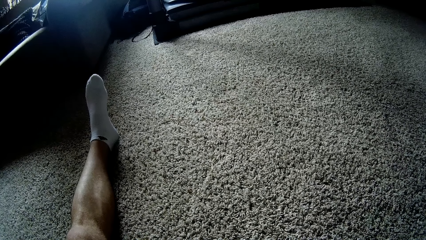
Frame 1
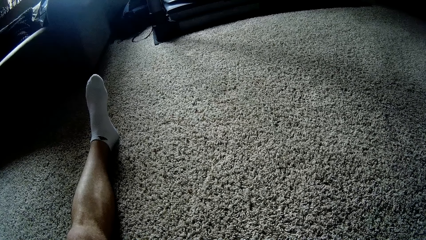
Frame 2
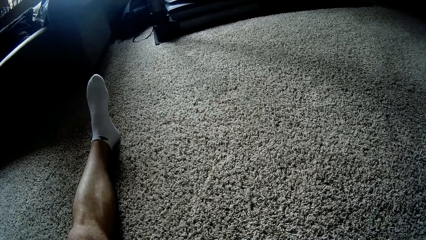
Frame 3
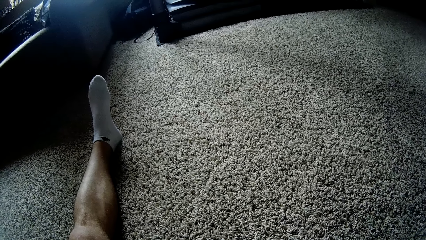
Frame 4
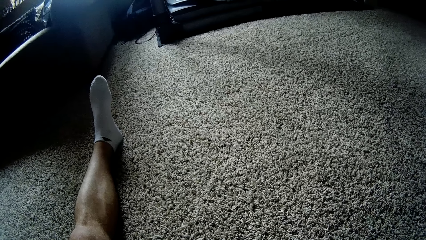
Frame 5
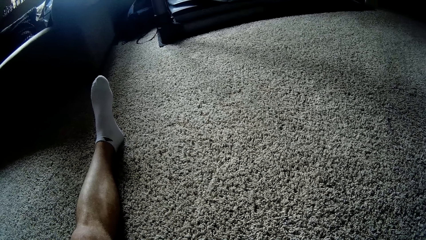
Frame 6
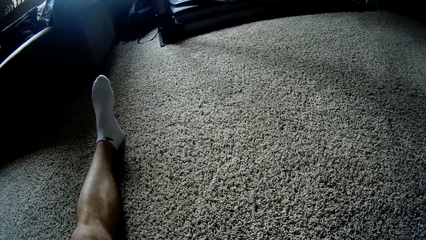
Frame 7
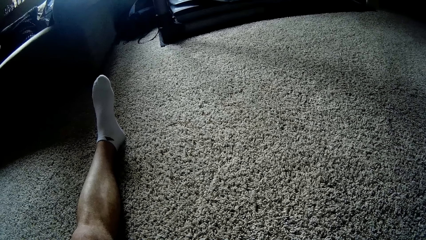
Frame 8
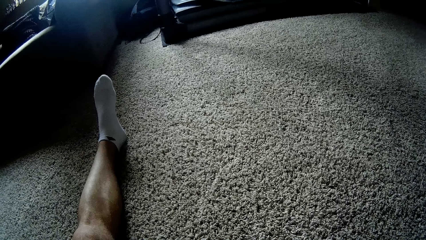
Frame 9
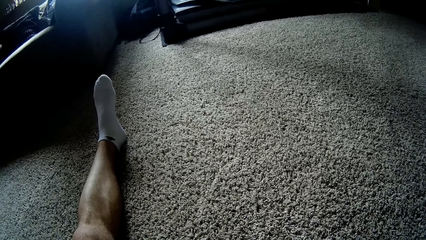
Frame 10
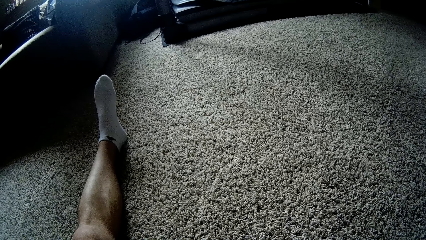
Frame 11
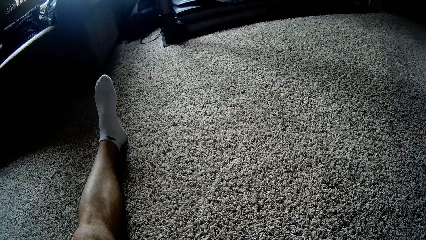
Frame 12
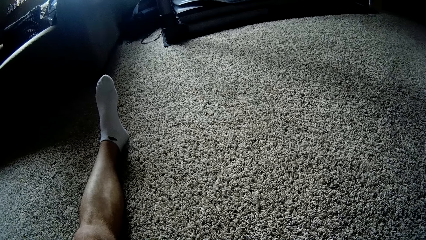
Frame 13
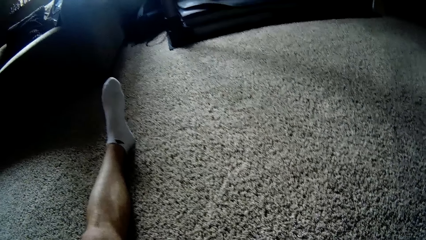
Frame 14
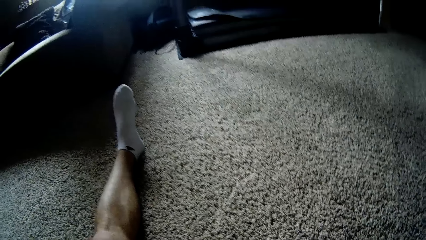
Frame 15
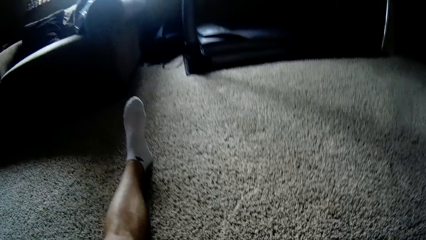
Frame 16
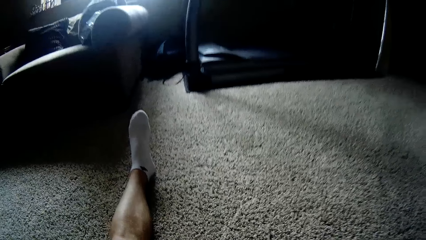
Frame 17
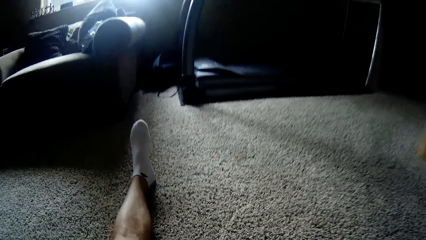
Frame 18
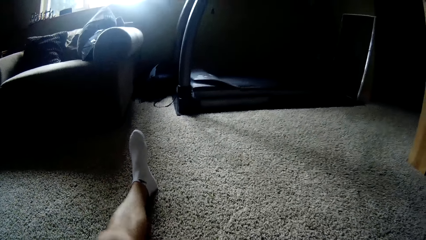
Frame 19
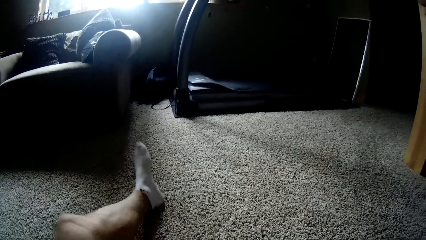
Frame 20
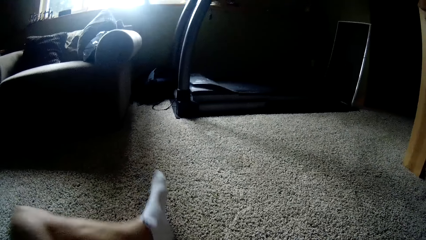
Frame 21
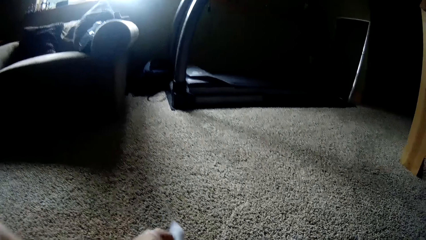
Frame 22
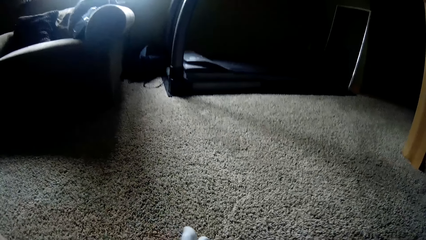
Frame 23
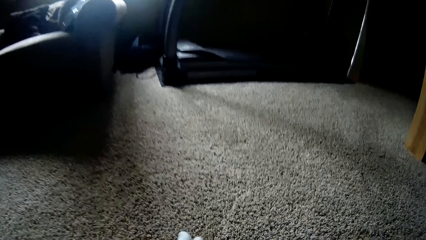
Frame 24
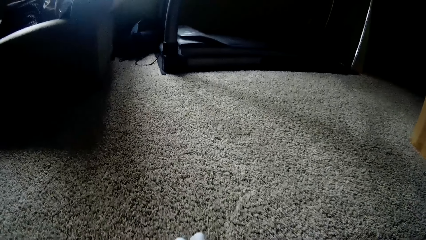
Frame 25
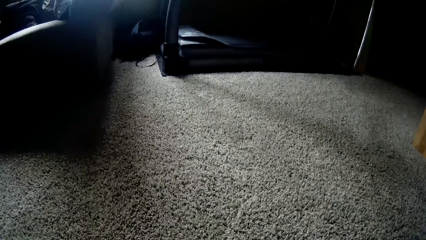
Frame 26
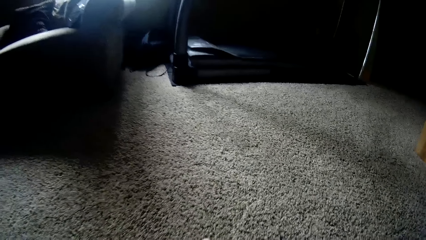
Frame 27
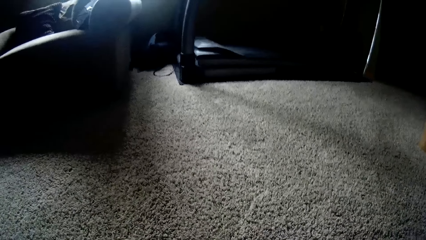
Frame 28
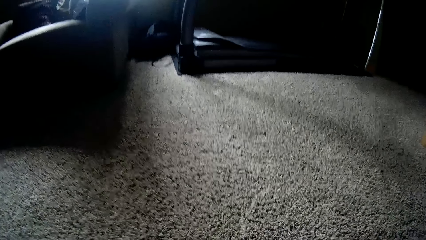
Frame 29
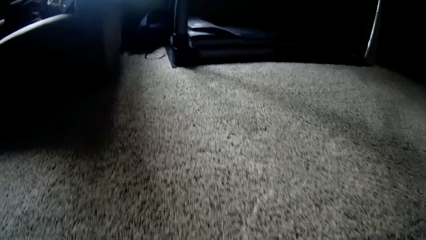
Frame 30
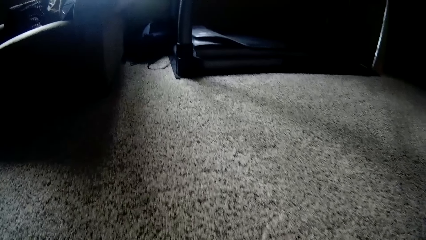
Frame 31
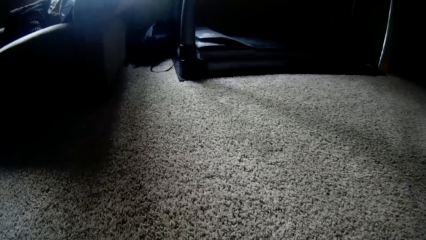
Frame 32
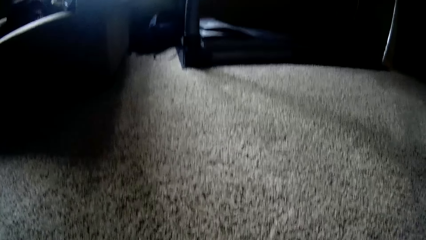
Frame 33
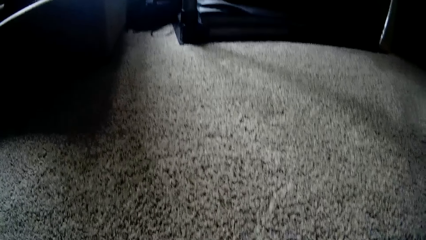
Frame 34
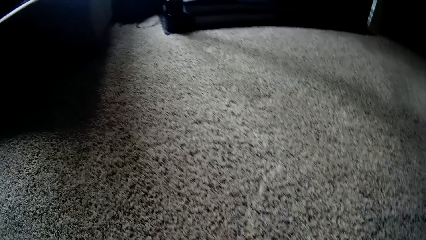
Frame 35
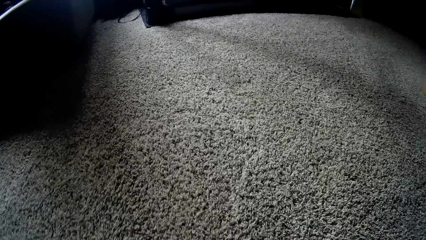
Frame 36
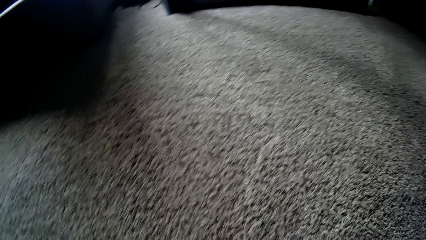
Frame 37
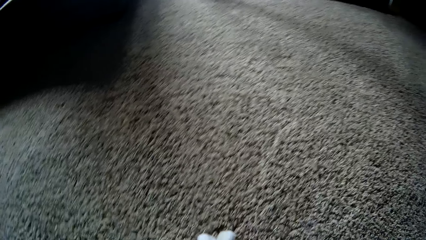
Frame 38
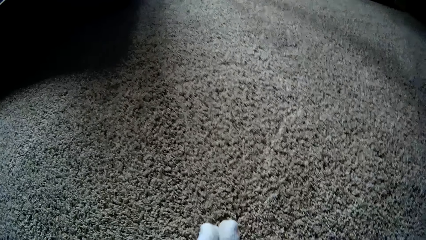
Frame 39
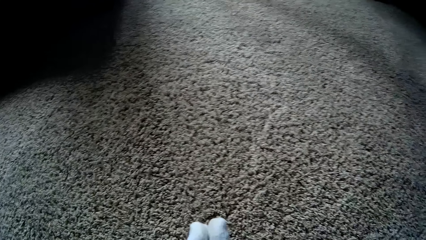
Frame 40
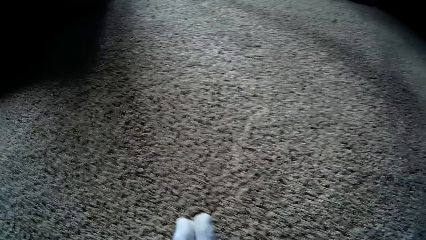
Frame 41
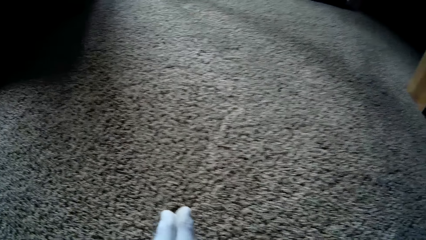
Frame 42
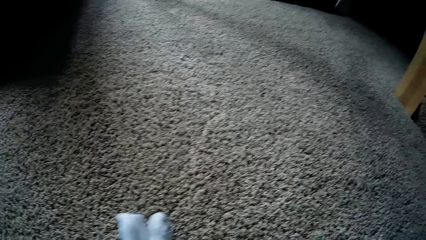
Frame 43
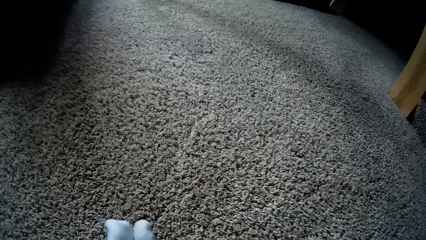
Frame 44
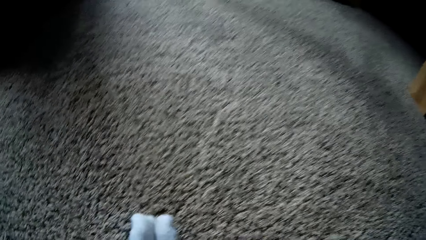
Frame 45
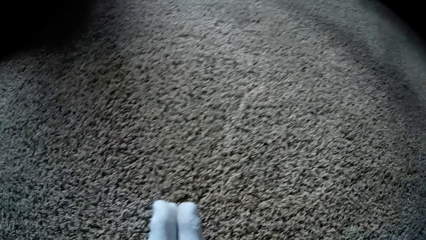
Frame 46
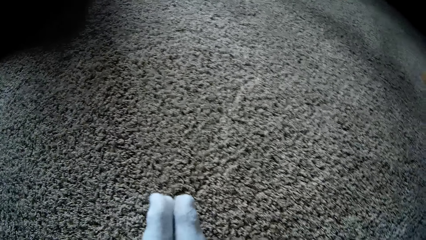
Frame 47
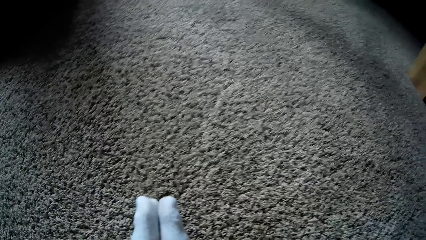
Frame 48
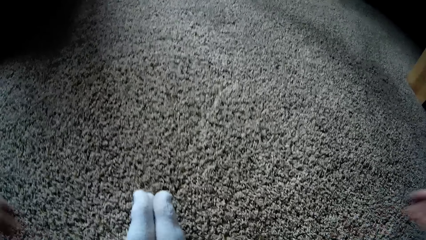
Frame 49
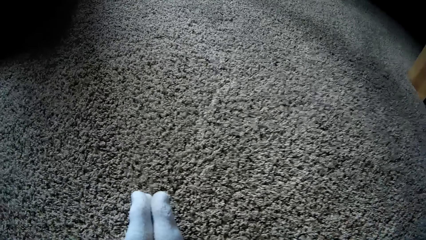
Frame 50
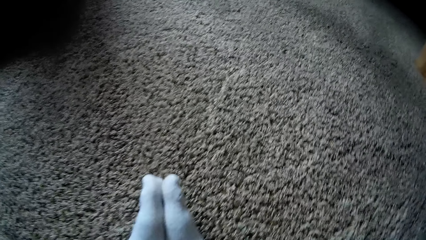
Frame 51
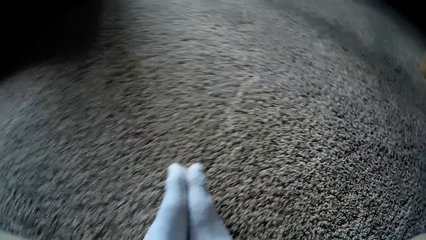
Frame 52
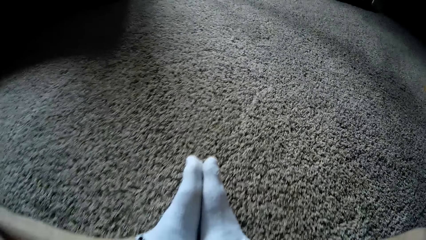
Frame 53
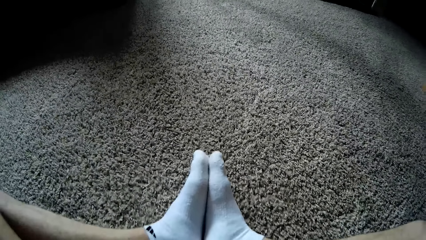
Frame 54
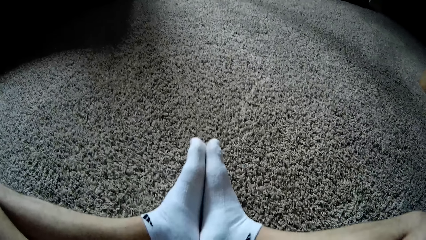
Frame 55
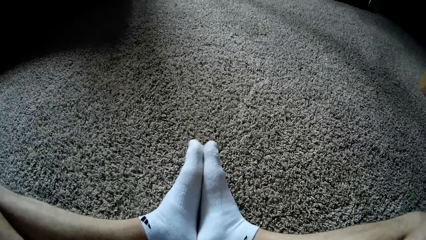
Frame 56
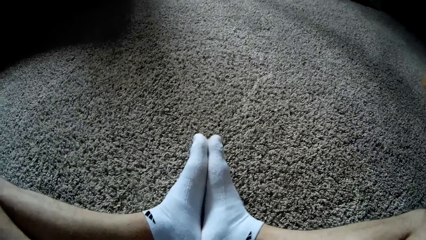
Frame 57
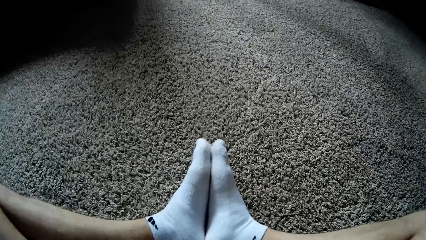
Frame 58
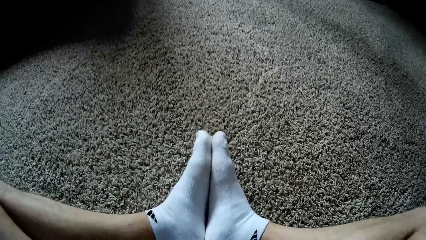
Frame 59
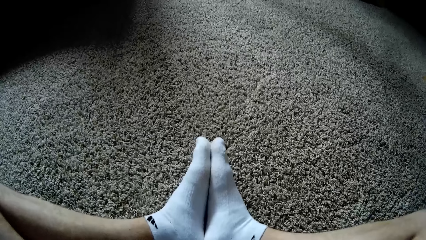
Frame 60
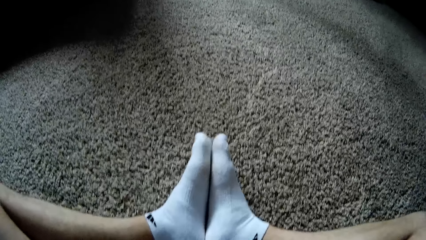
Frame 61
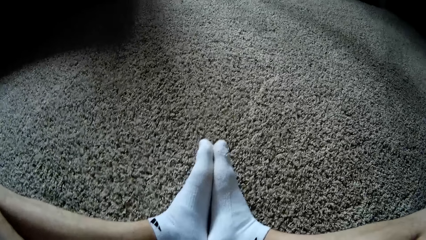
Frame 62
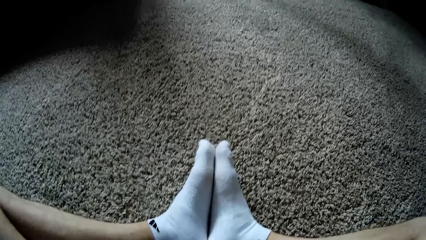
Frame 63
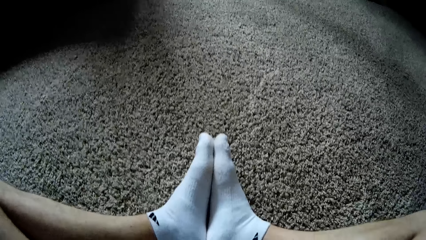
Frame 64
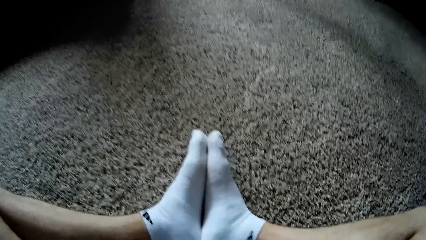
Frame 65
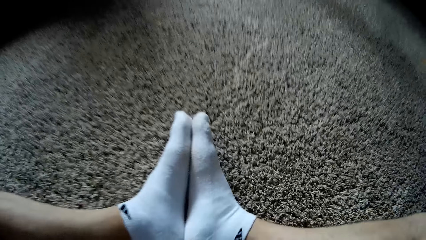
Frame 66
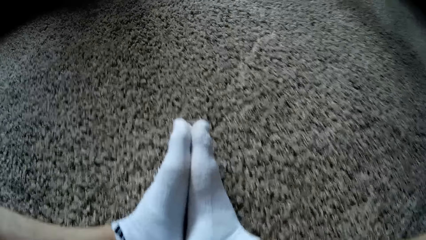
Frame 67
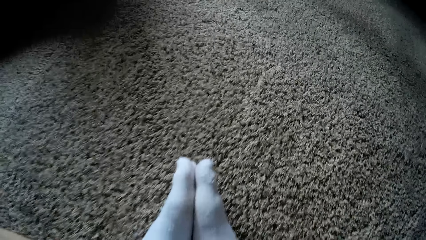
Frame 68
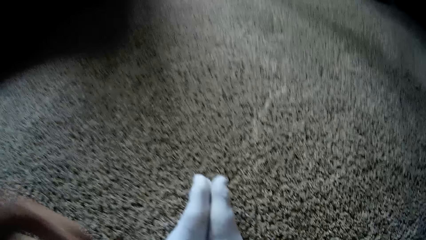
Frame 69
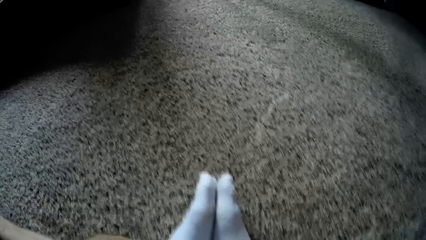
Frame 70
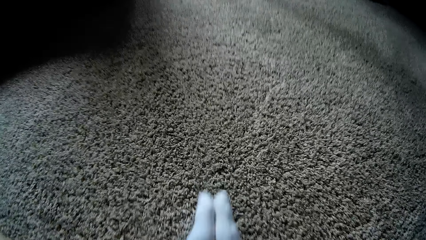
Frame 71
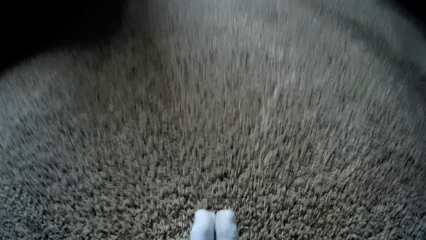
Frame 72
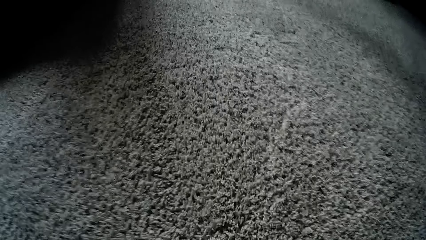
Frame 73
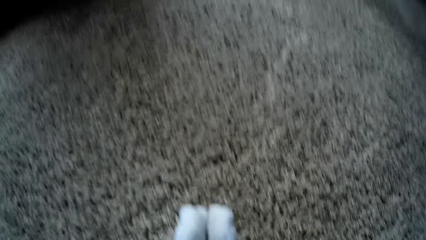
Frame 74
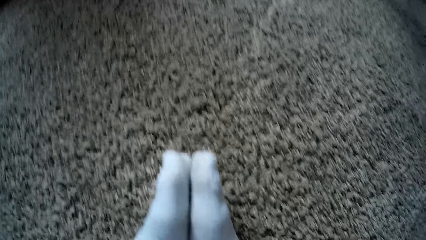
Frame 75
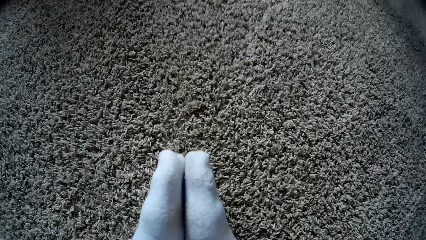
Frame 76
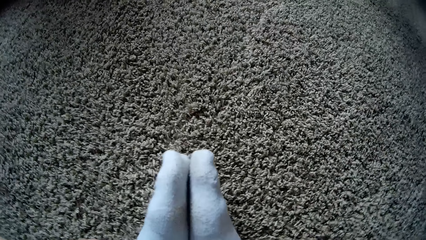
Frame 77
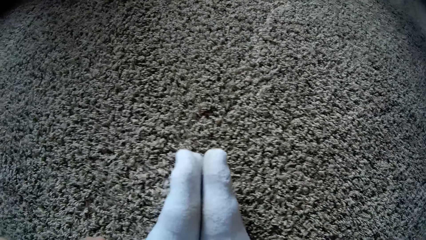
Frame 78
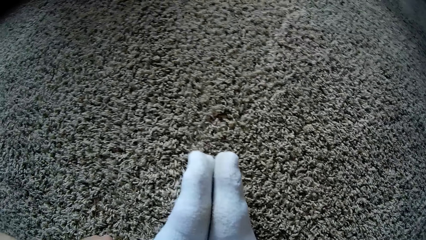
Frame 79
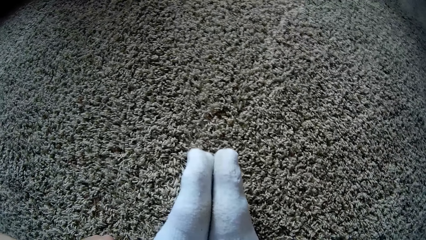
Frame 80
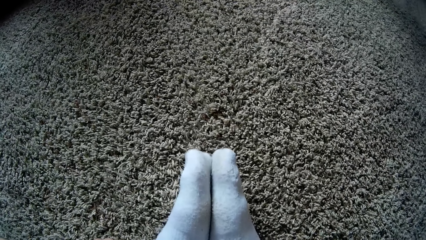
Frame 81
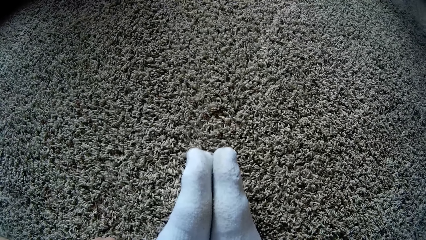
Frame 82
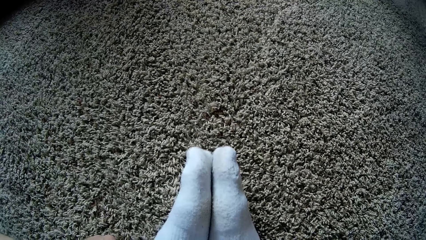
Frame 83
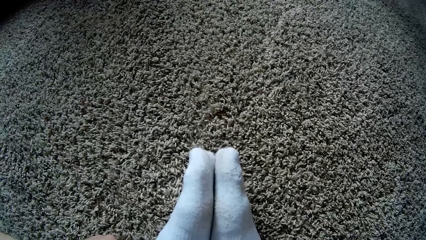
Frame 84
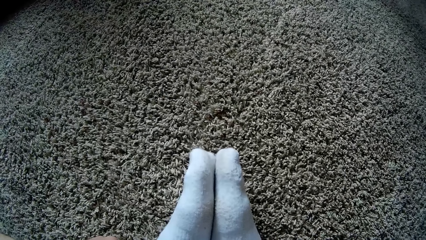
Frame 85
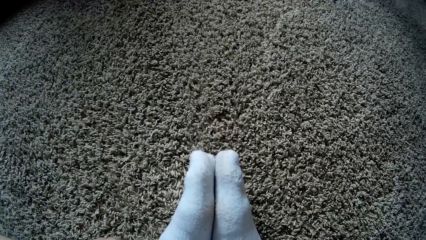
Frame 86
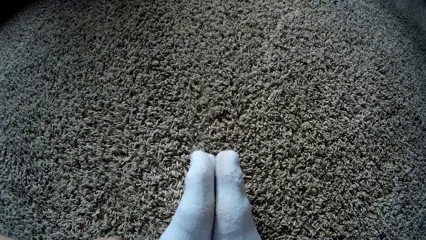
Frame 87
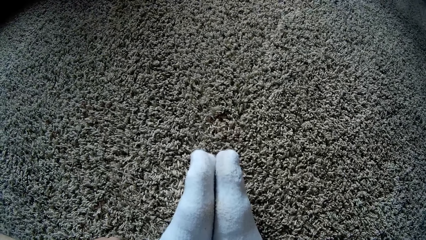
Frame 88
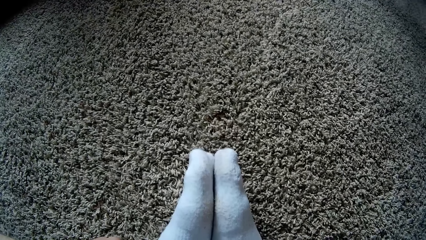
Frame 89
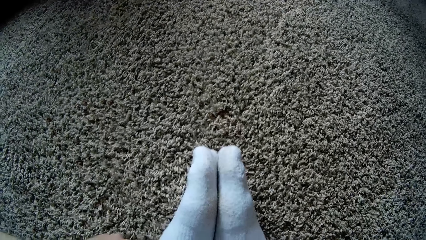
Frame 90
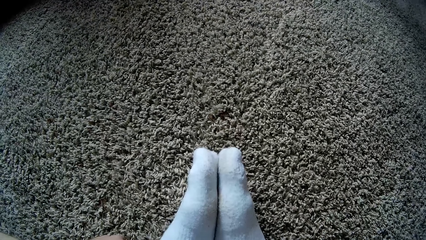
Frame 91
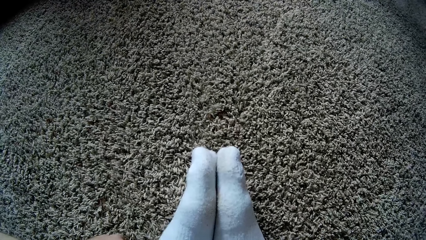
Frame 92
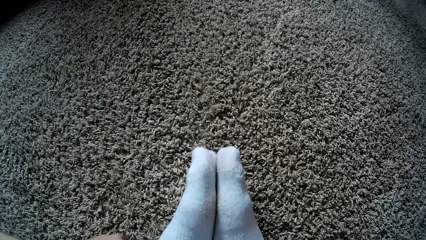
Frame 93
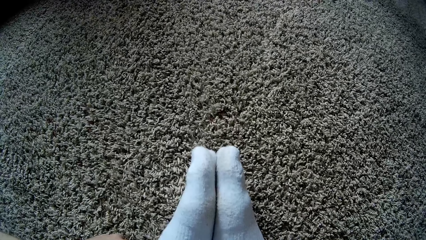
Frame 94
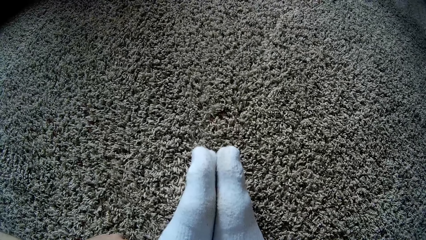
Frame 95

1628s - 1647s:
The camera wearer moves his left leg. He looks around. He puts the legs together. He moves the camera around. He moves the legs. He moves the camera around.
